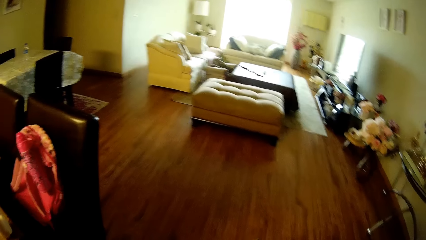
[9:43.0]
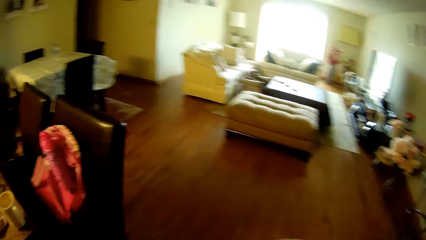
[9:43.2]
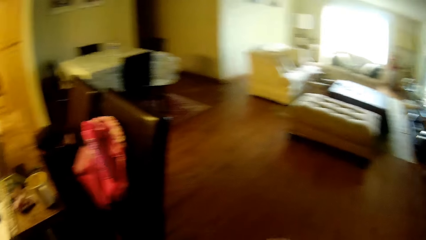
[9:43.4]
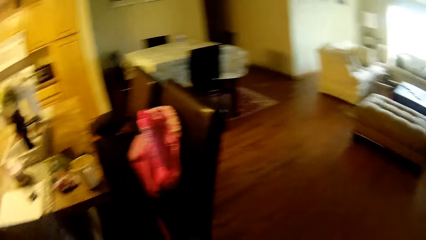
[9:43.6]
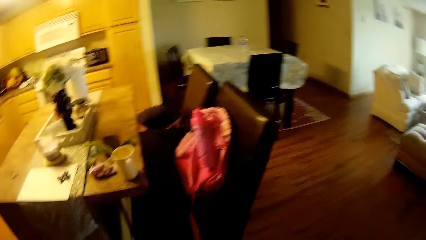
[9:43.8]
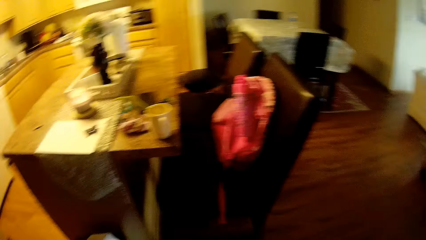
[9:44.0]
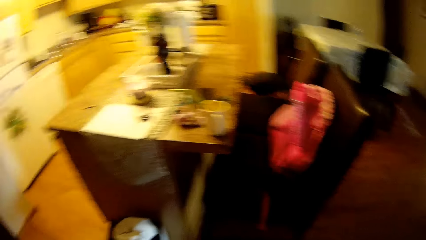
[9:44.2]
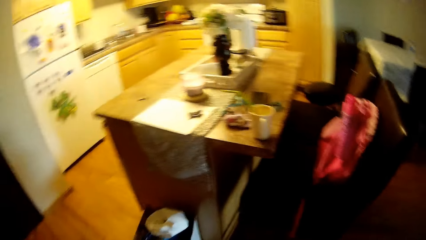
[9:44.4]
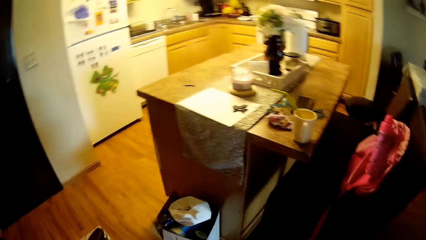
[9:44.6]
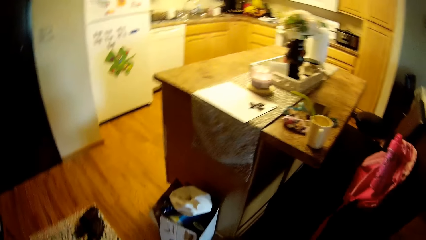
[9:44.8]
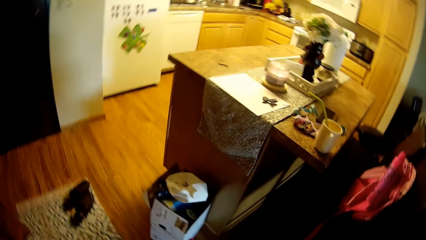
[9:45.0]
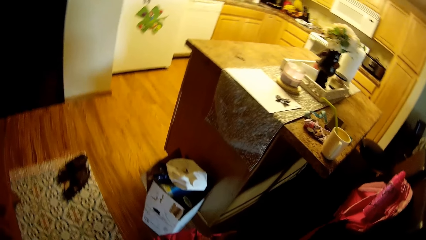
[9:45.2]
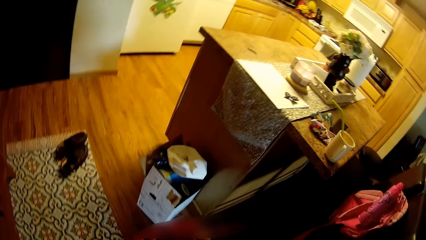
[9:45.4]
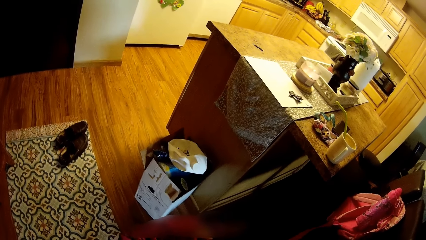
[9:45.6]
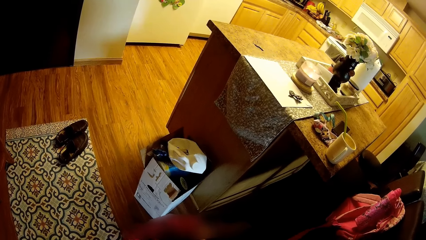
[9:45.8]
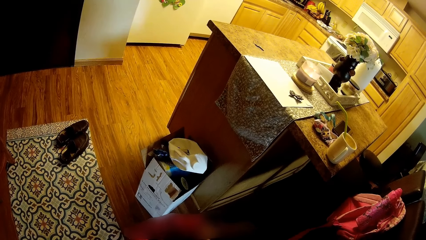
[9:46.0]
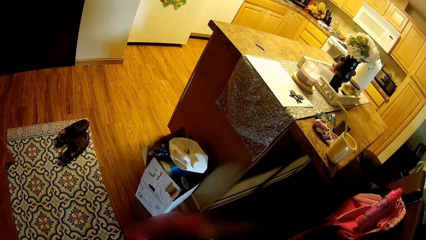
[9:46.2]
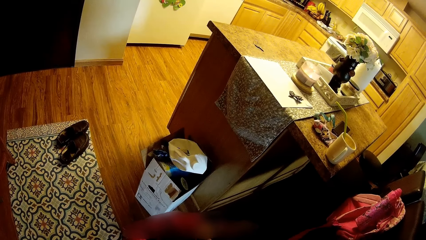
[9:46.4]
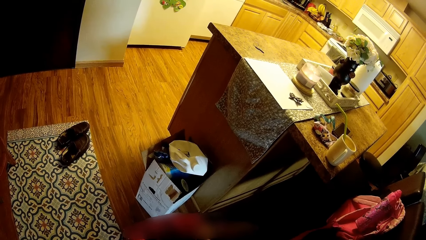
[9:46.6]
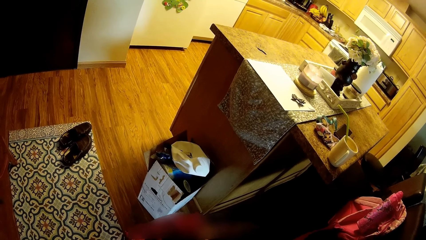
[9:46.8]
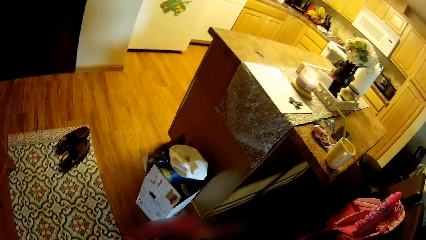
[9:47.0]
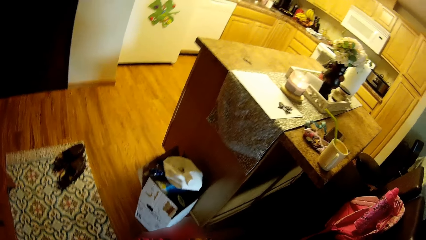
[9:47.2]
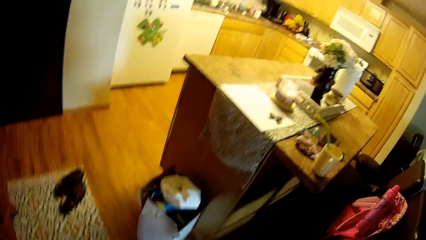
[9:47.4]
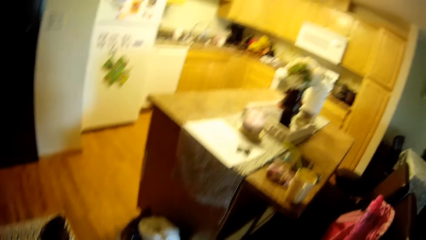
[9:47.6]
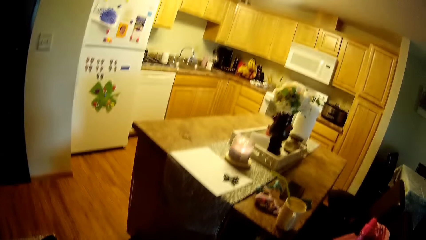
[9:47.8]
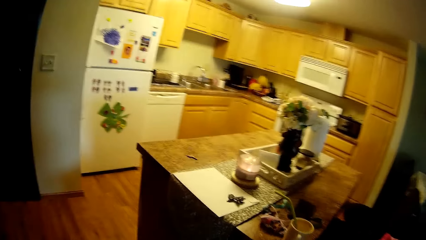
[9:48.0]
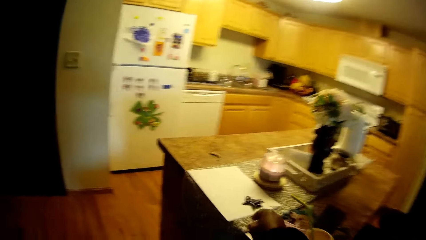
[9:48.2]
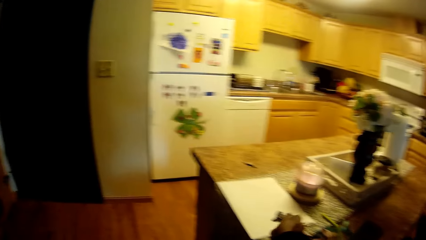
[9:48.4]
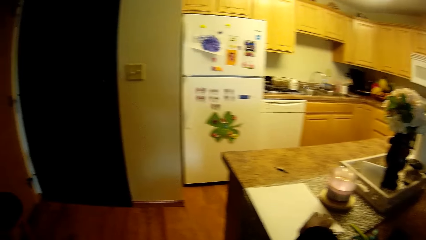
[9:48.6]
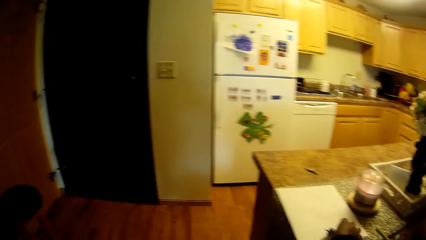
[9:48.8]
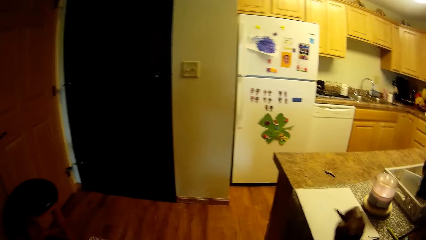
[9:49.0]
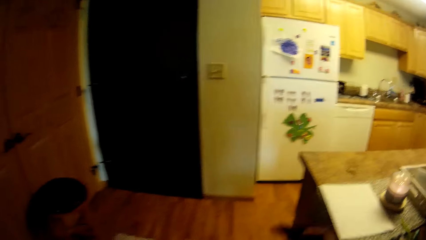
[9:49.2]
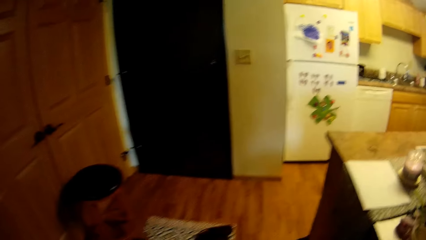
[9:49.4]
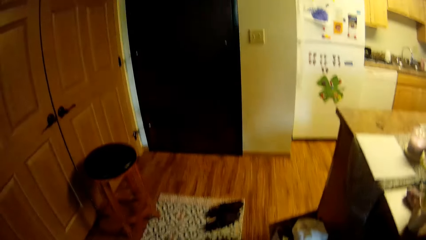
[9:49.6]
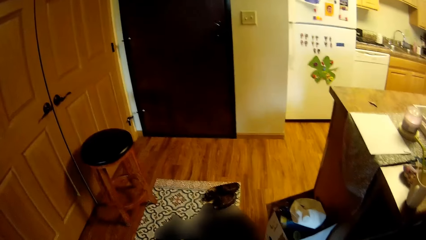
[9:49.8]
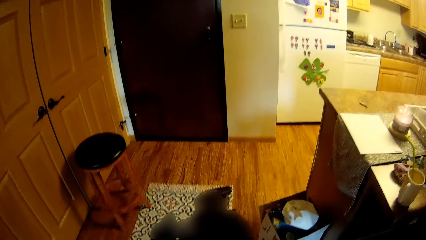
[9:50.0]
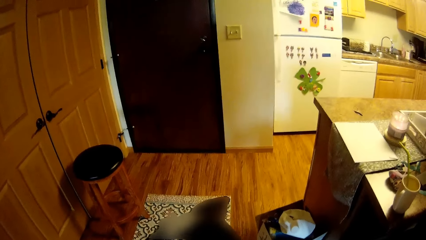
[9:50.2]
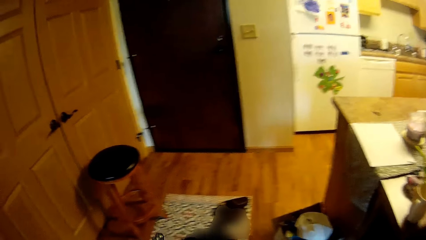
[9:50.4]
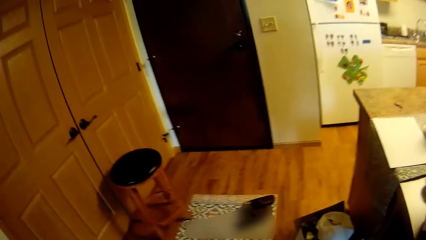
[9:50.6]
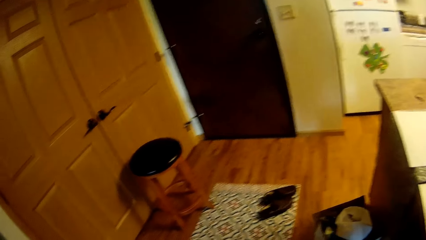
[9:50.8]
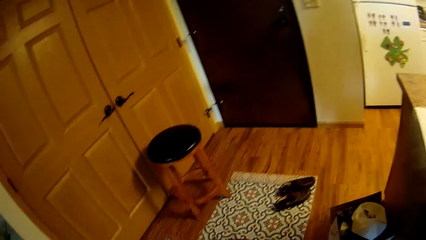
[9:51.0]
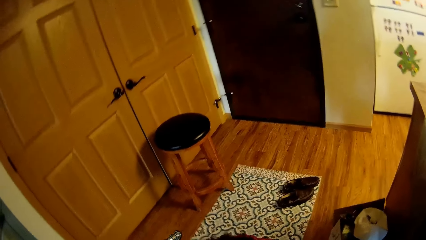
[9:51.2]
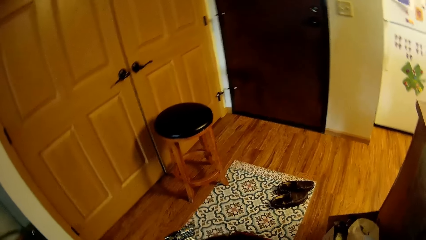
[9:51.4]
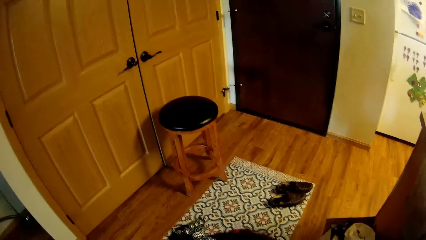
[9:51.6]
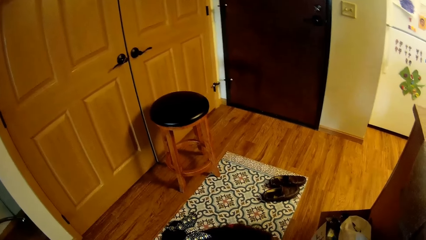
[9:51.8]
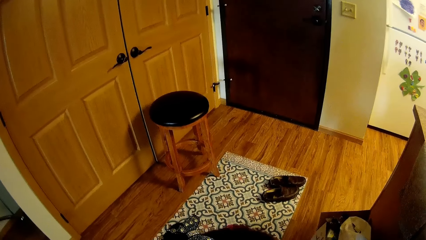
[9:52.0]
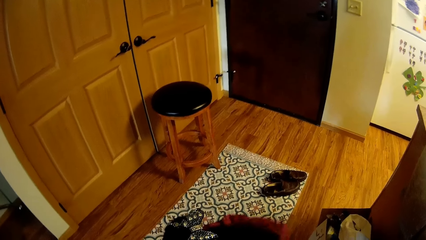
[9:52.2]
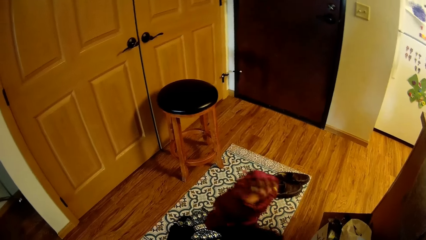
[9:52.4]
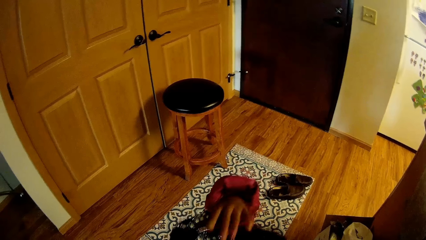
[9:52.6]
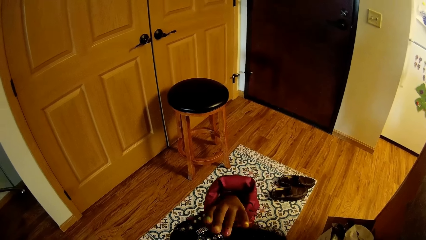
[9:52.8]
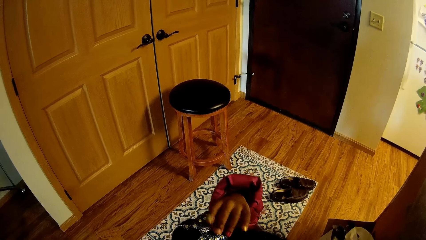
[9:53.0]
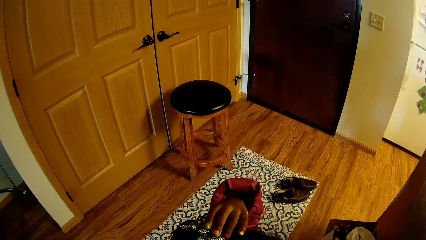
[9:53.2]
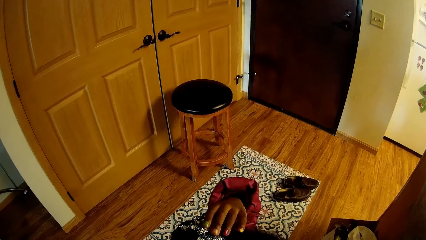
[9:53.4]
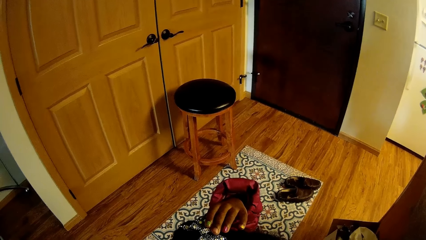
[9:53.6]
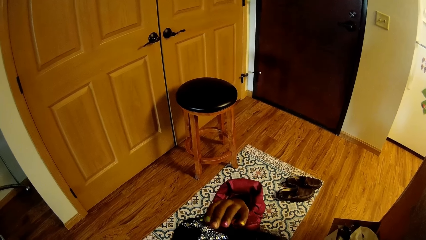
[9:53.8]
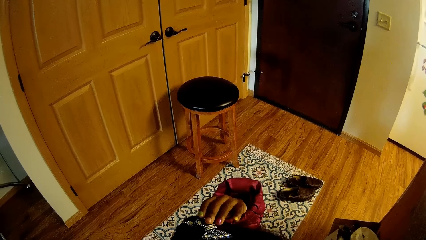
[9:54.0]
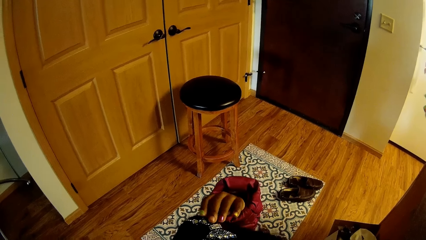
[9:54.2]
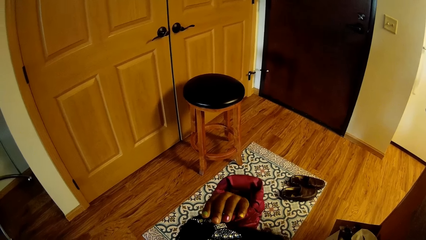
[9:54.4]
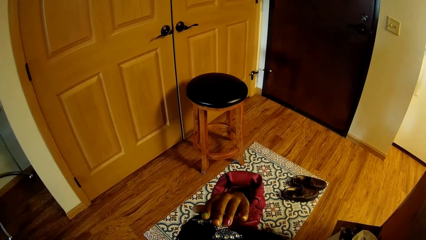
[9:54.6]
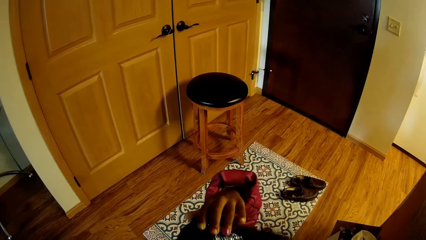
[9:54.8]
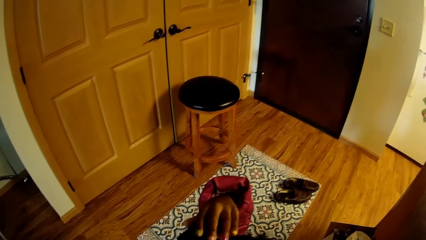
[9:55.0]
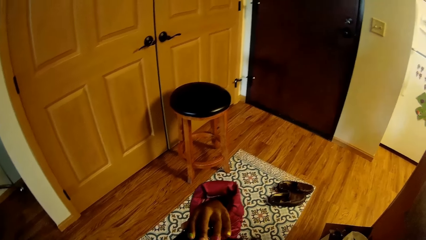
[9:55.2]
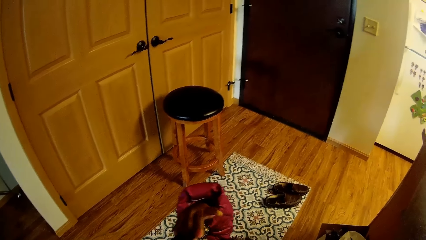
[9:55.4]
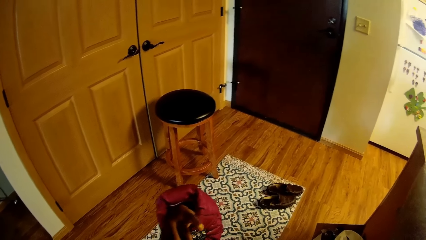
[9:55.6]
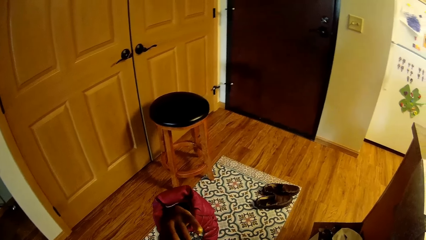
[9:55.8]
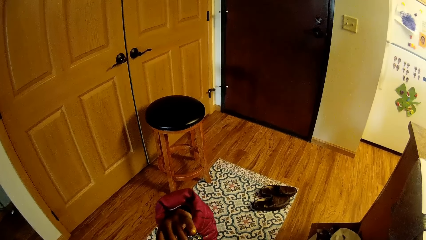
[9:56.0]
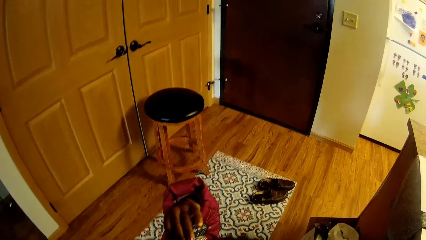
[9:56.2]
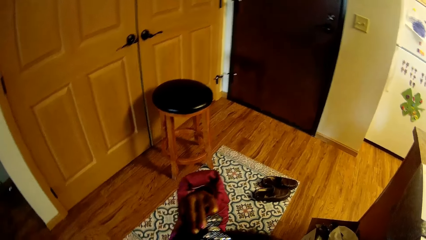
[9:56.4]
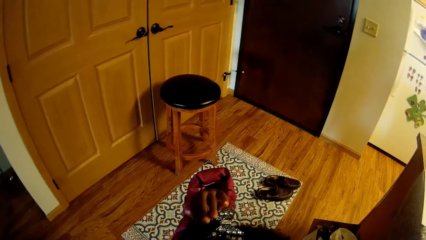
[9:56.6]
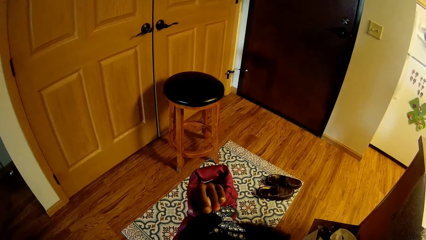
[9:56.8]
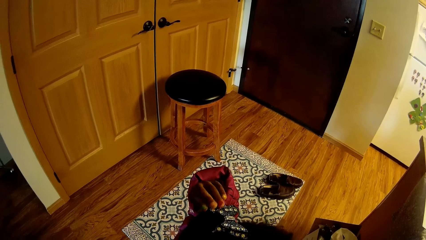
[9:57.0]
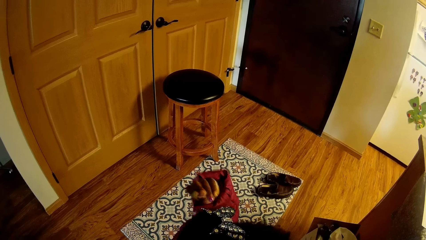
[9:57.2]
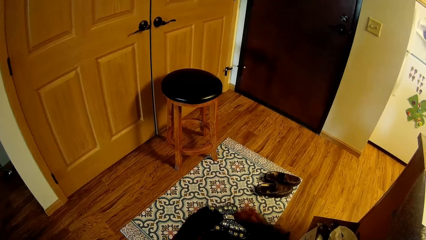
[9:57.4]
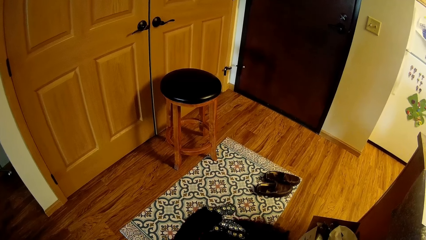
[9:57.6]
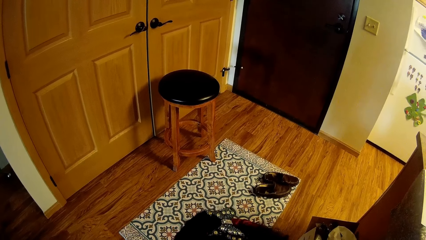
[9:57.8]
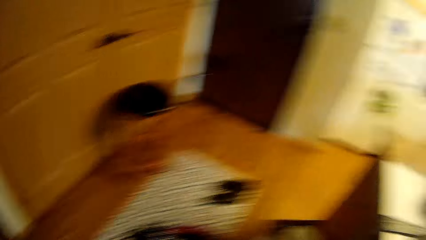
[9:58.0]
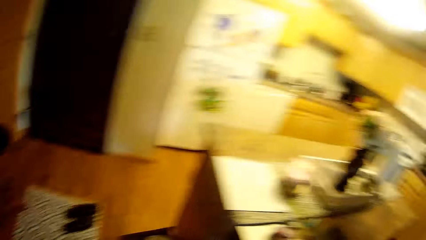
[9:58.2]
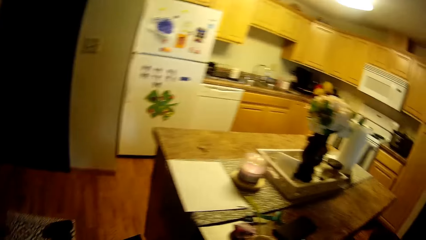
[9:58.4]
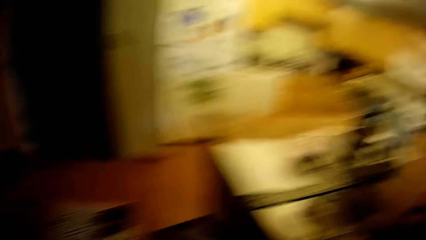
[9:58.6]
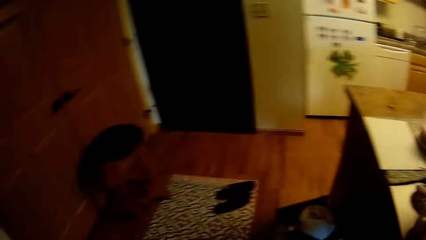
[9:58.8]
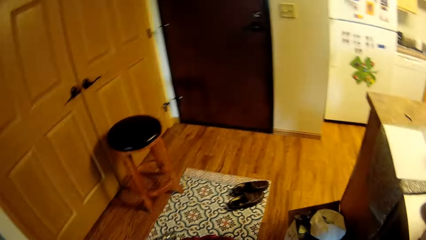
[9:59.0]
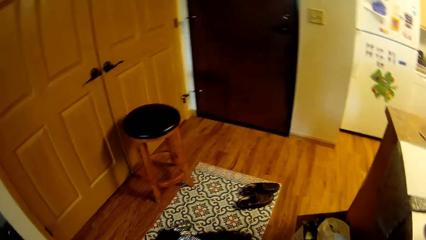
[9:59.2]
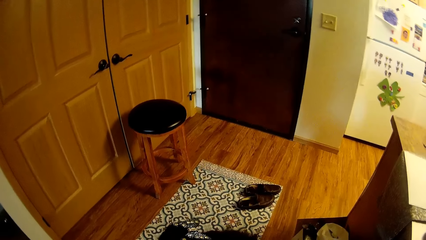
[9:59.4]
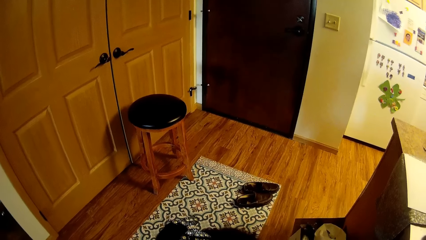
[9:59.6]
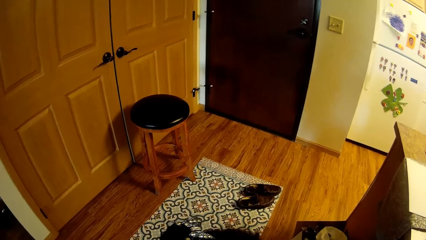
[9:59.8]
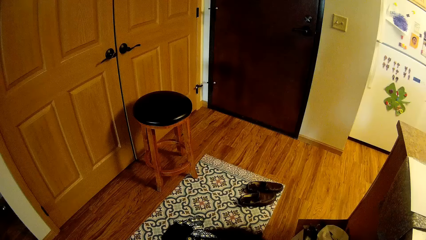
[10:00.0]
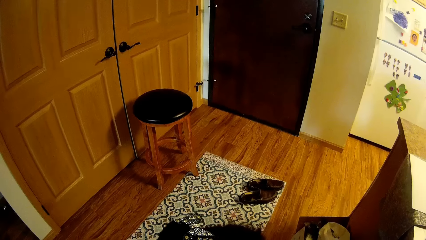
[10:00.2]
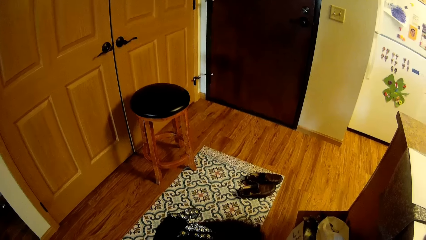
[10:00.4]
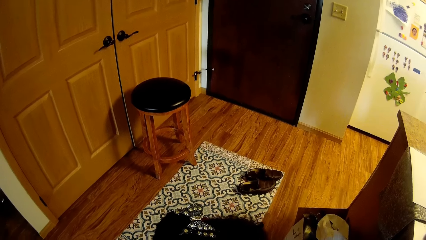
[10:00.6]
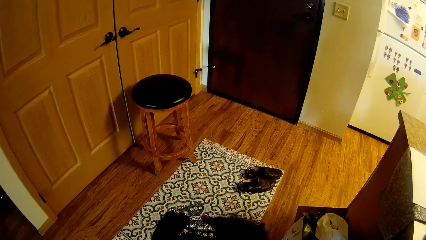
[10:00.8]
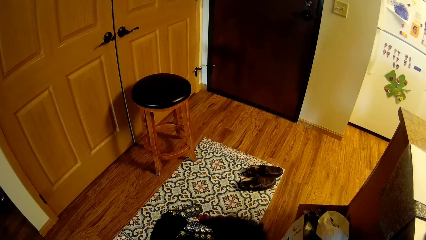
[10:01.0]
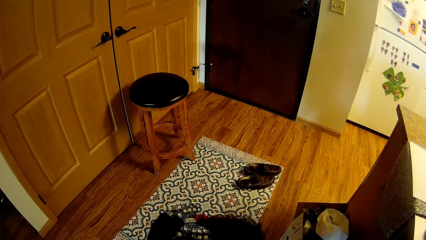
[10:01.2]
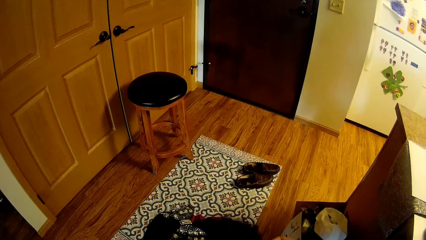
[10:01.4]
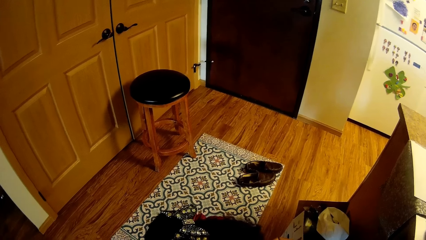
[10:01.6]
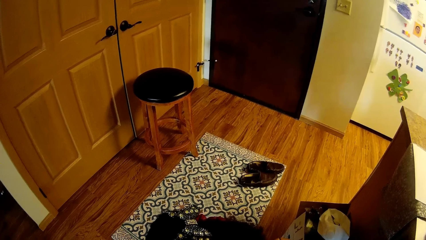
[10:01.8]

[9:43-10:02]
The camera wearer interacts with the girl. She picks up a hair clip from a table with her right hand. The girl raises her left hand and touches the hair clip on her head with her left hand. The camera wearer talks to the girl. She interacts with the girl.
